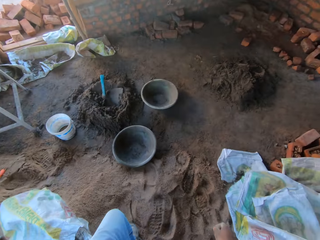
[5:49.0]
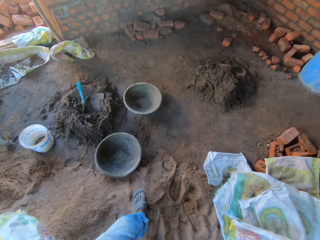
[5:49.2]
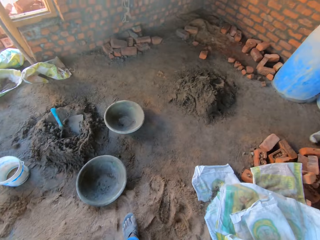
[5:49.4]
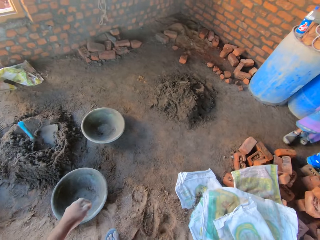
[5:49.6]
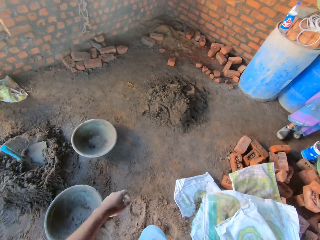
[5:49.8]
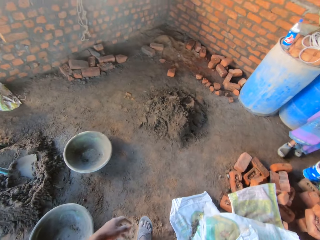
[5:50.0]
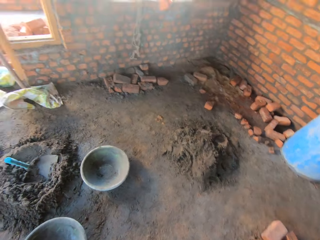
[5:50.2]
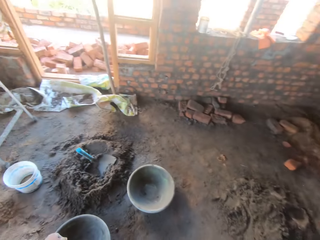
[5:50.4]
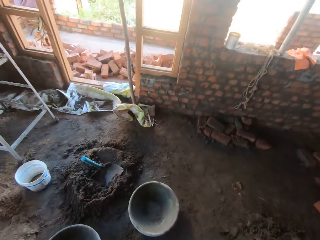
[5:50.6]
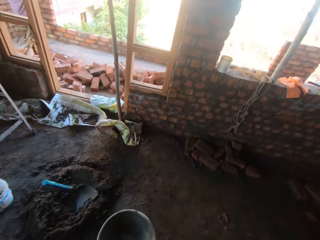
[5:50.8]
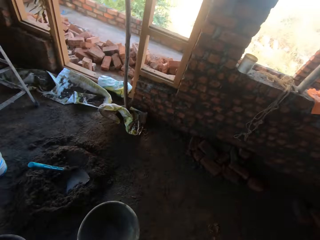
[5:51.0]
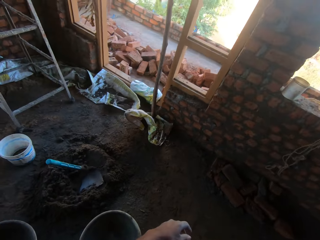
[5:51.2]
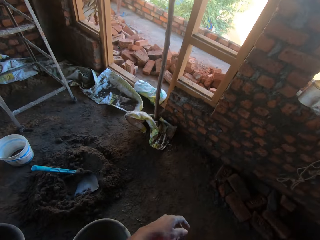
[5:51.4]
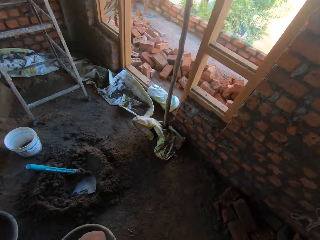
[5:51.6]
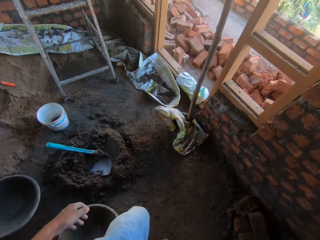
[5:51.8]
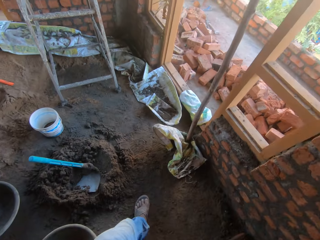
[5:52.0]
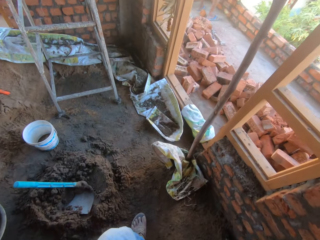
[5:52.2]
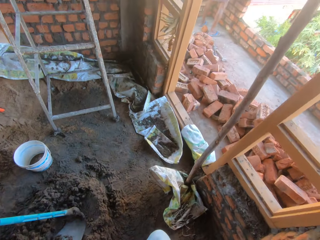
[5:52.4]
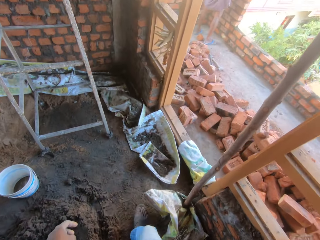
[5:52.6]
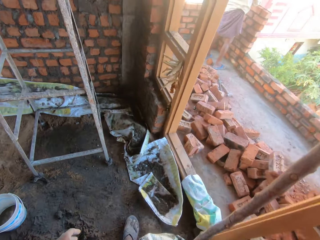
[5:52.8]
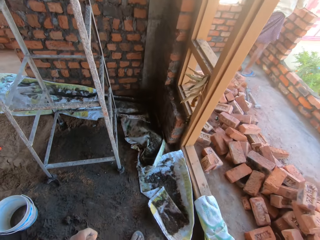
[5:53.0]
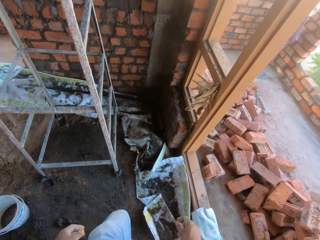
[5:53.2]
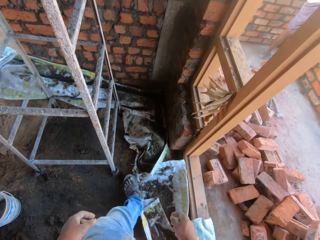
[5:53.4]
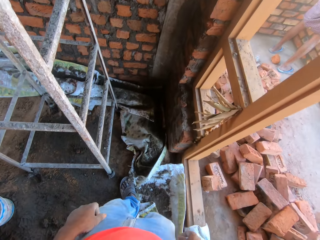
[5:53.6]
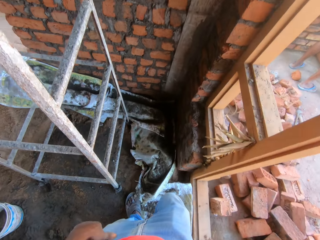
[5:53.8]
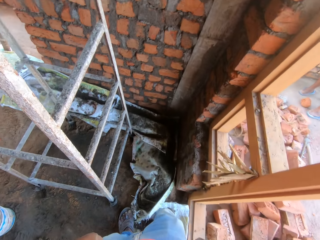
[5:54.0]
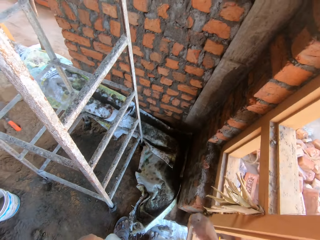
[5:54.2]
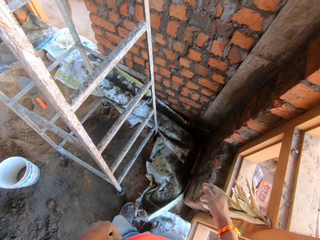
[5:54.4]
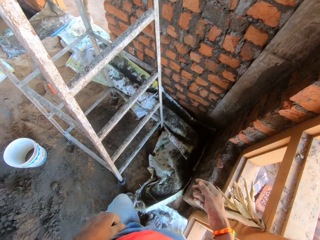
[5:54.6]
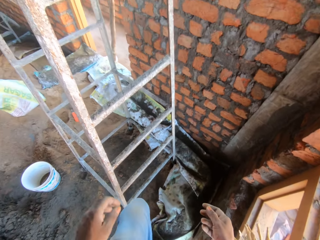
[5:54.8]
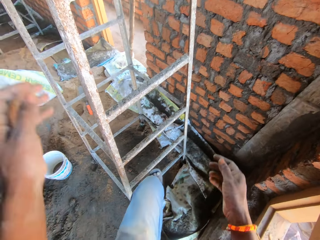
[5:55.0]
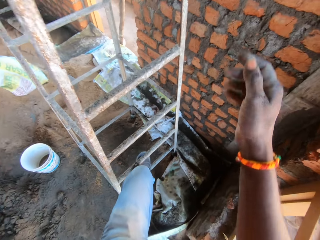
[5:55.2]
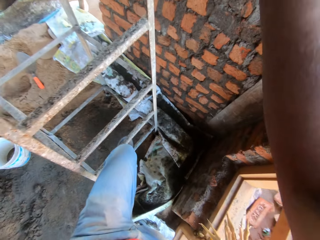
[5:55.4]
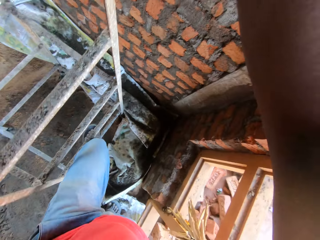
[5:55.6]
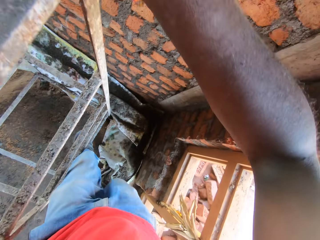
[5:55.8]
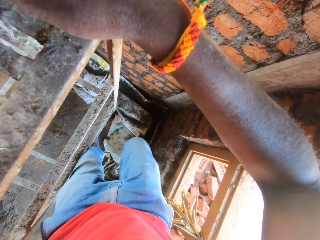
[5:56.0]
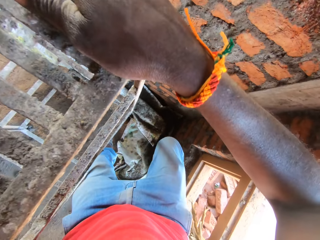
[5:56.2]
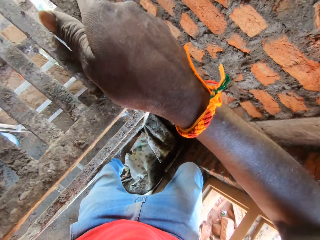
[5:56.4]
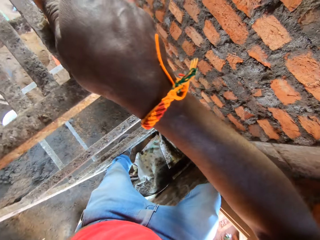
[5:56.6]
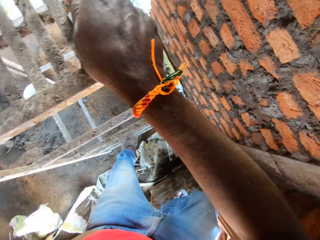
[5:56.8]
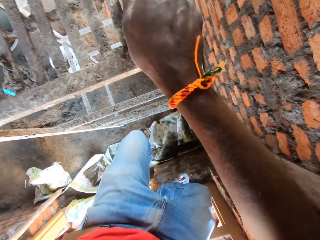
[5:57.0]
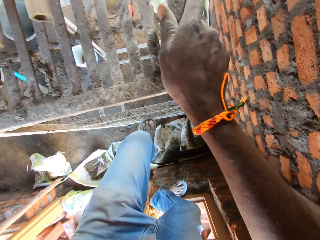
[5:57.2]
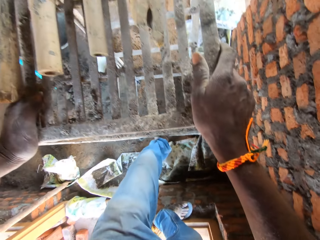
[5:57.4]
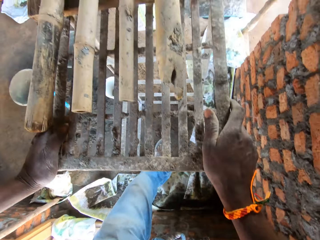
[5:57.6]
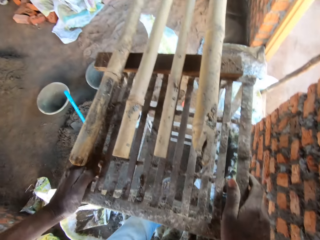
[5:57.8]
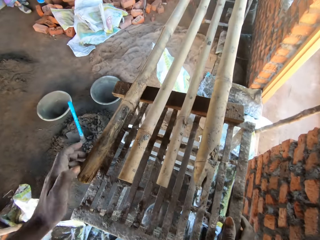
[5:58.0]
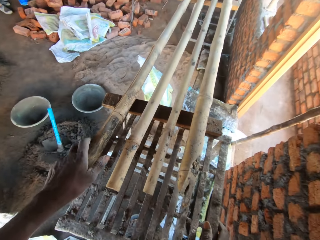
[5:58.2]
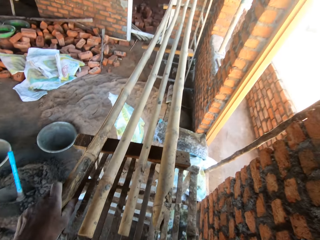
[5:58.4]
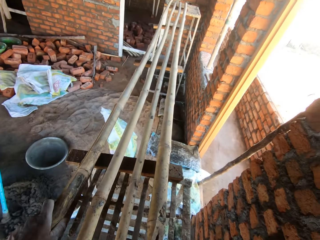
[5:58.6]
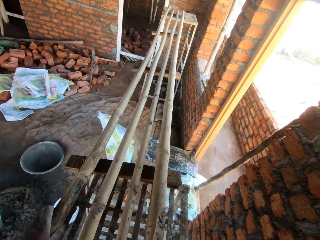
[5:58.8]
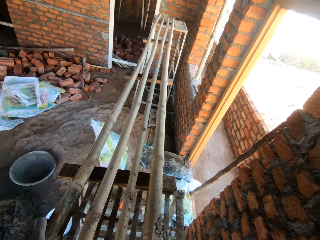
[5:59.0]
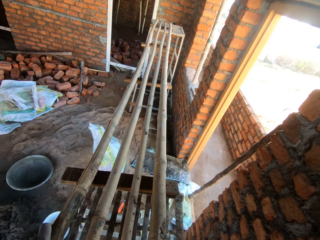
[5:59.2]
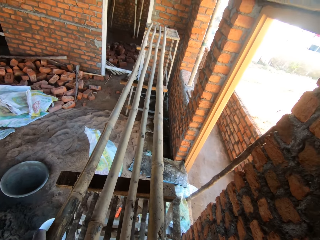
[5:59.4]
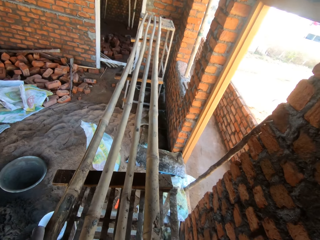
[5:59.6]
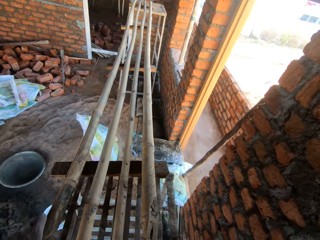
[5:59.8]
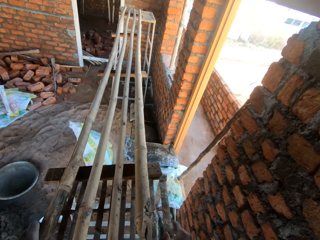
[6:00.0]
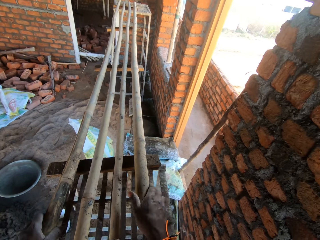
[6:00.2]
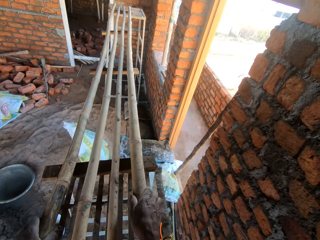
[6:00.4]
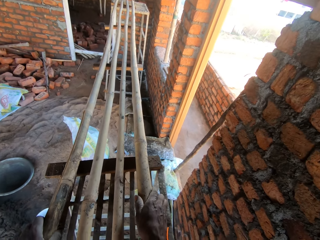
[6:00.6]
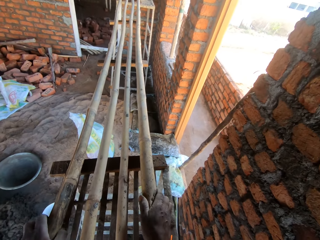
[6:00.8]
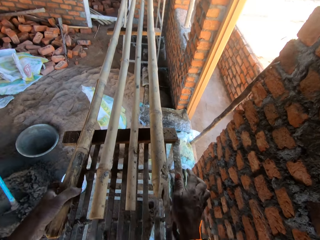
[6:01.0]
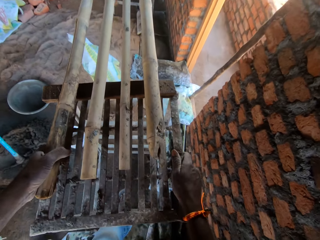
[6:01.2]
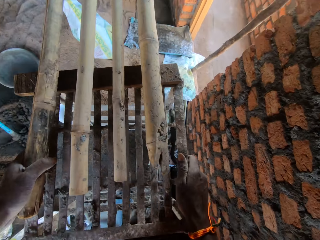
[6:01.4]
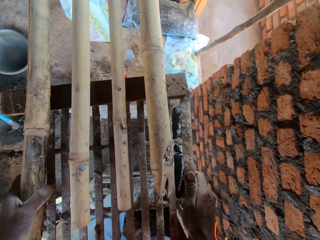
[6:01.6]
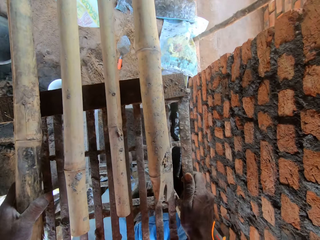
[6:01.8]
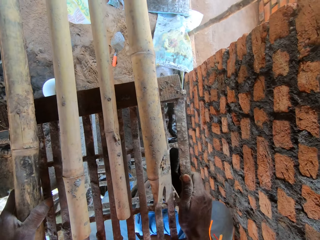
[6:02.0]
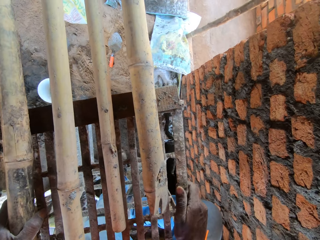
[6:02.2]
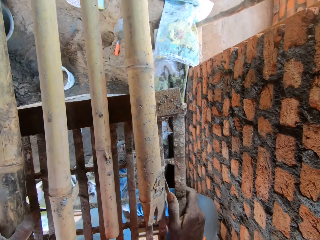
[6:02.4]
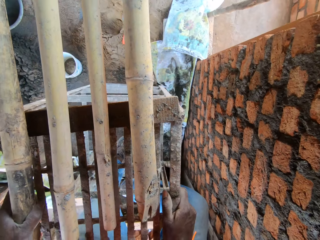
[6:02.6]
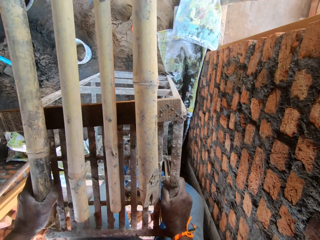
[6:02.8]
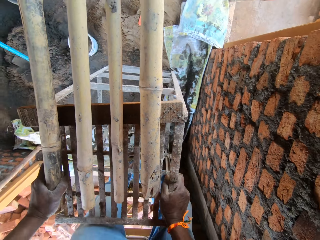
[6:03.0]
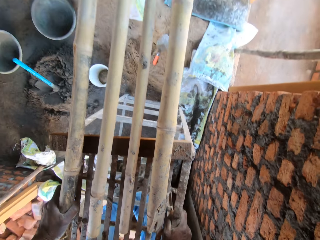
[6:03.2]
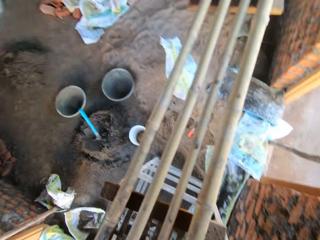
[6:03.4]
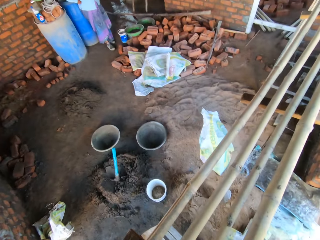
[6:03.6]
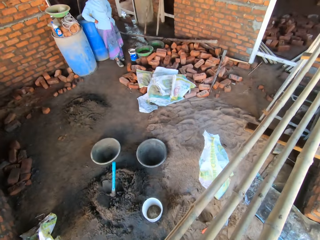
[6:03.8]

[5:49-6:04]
The camera wearer walks around. He climbs the ladder on the ground with his hands on the ladder. He holds the bamboo board on the ladder with his left hand. He holds the bamboo board on the ladder with his hands. He climbs the ladder on the ground with his hands on the ladder.

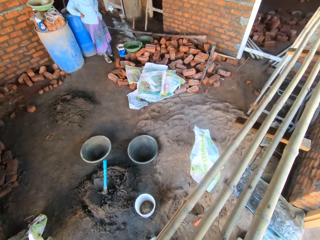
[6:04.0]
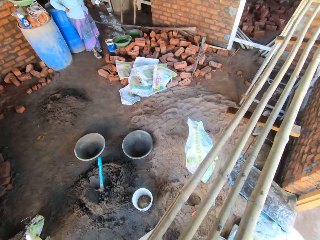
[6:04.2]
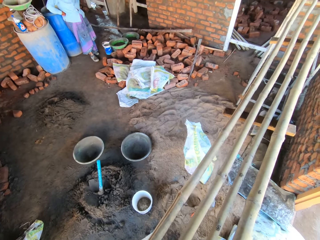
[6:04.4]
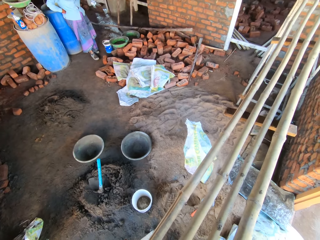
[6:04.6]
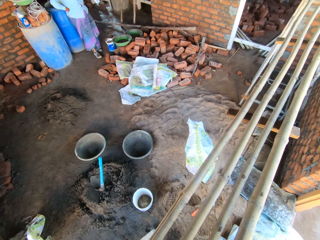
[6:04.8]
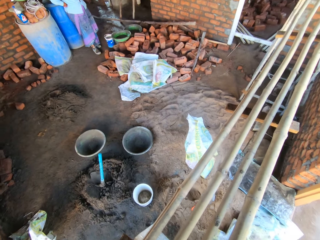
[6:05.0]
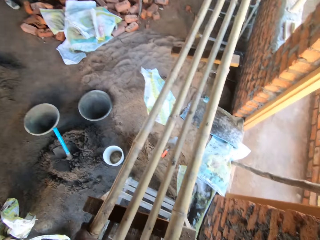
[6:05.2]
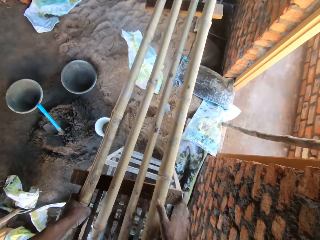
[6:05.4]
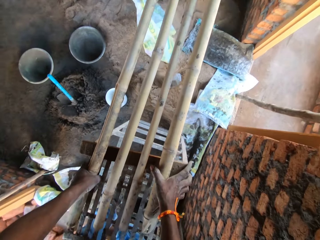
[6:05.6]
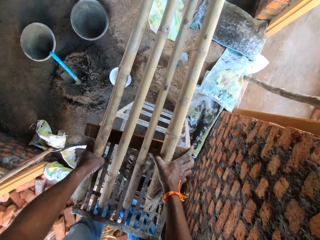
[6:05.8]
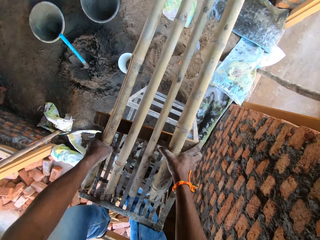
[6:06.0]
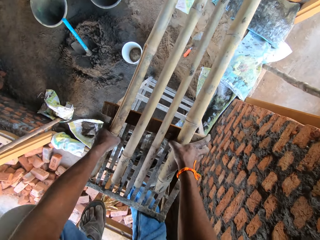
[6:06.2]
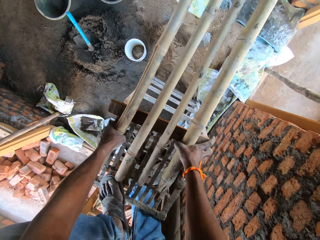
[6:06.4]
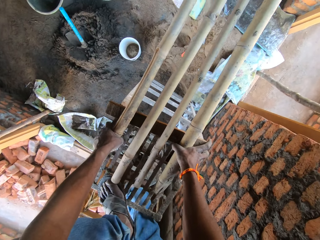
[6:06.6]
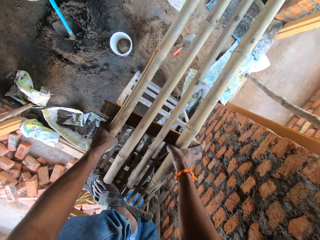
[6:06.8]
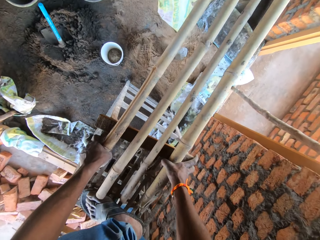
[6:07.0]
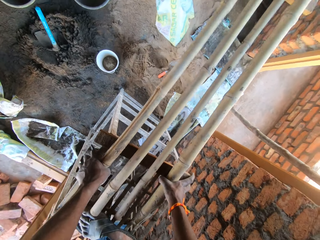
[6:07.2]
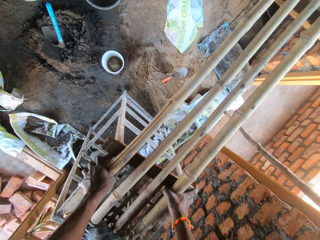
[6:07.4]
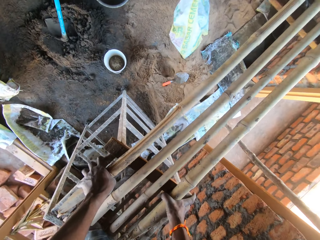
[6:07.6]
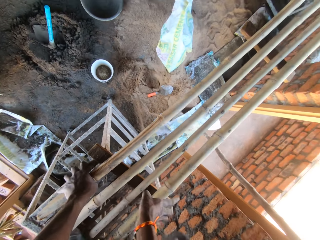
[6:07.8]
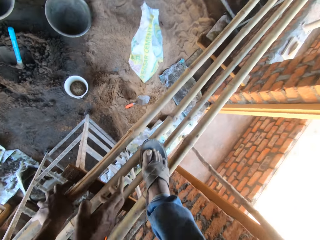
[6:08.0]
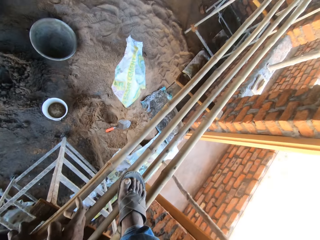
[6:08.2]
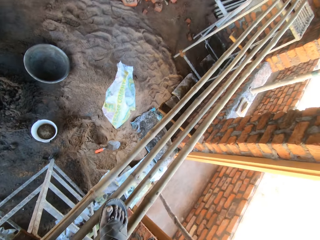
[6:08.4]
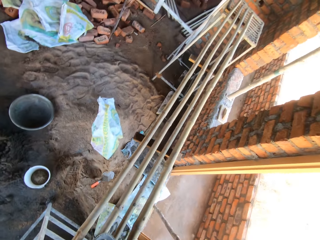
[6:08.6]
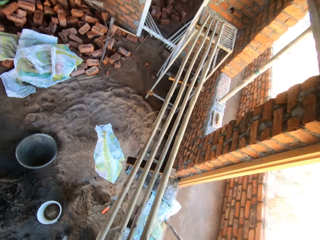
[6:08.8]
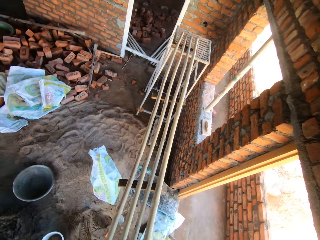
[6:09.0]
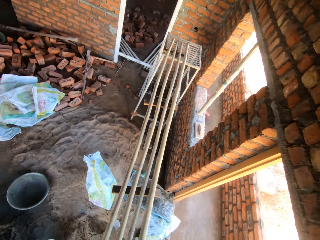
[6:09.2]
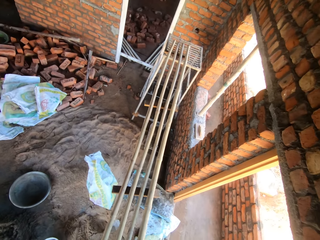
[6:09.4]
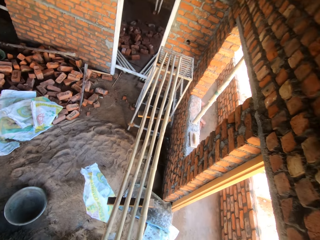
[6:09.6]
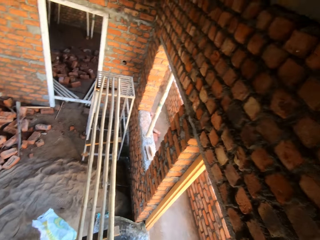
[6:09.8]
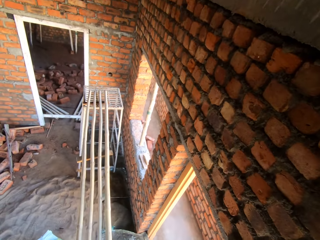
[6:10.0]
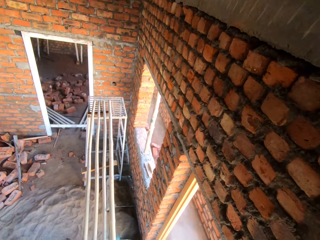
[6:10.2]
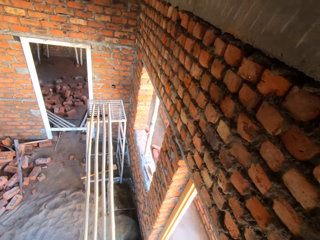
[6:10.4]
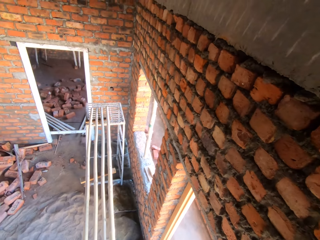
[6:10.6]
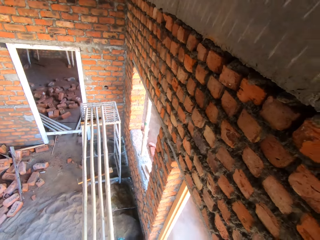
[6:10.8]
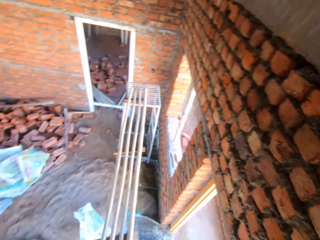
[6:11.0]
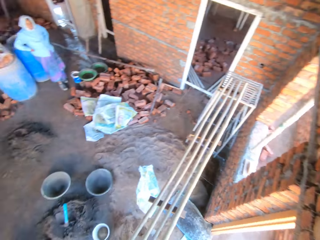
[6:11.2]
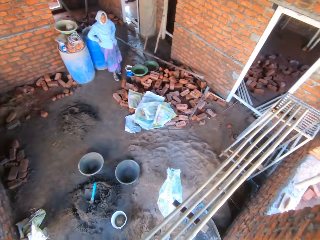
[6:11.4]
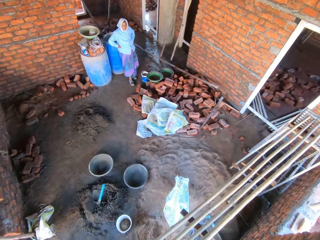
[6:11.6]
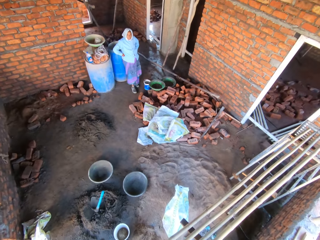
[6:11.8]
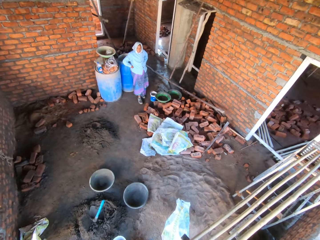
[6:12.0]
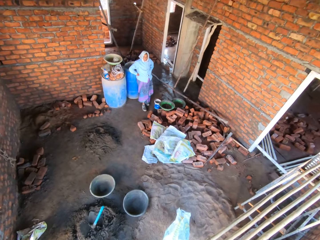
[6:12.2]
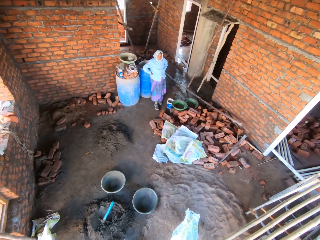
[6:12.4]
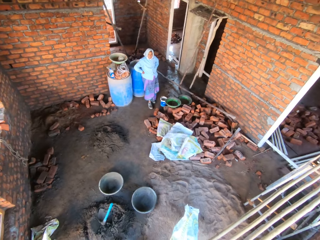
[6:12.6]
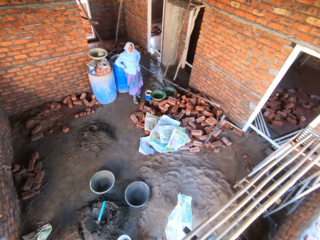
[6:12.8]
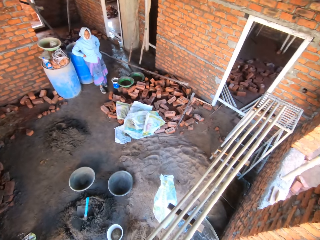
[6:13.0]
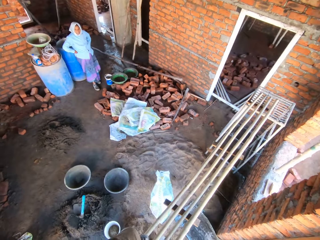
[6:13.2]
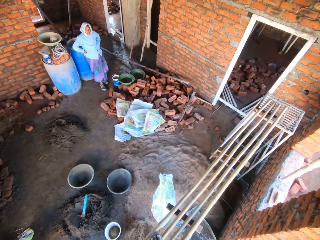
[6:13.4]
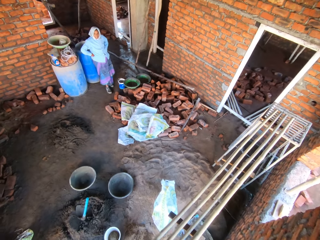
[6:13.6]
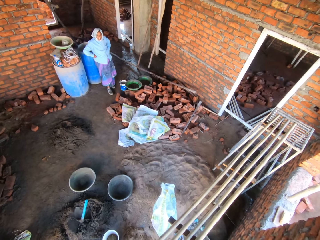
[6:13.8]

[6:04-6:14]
The camera wearer looks around. They interact with a woman.
